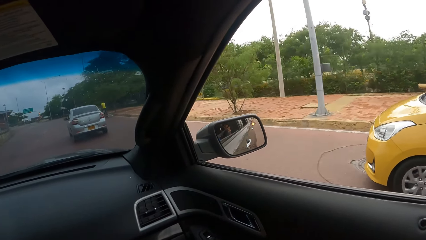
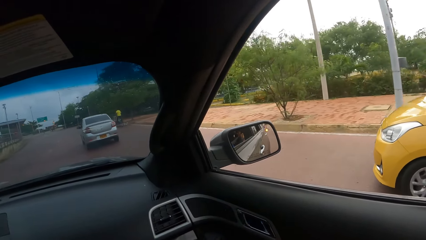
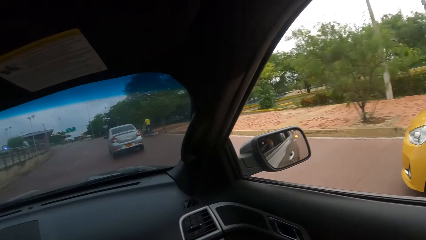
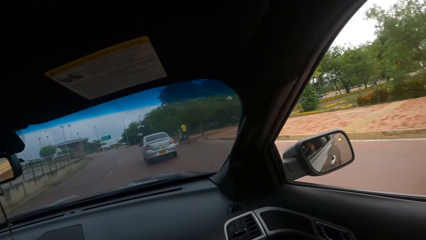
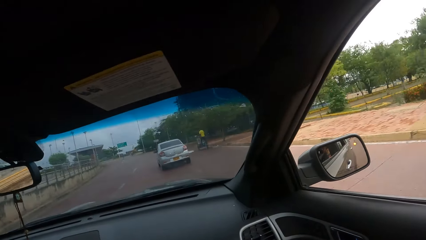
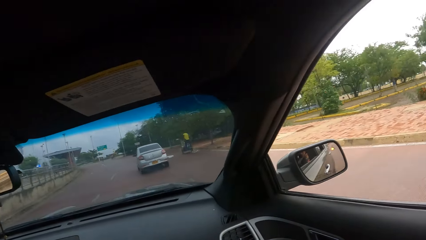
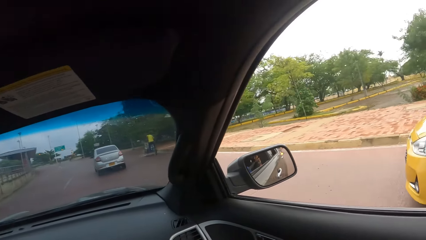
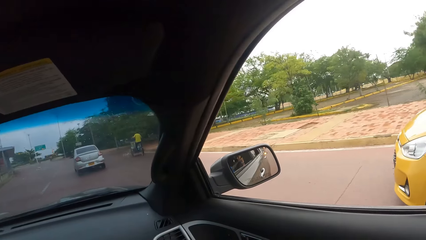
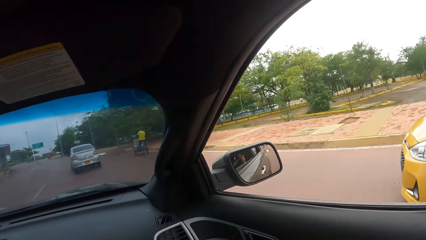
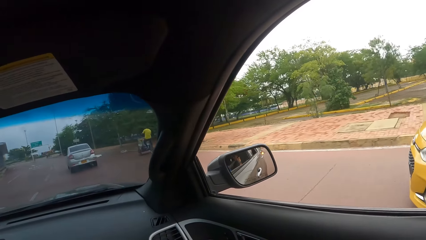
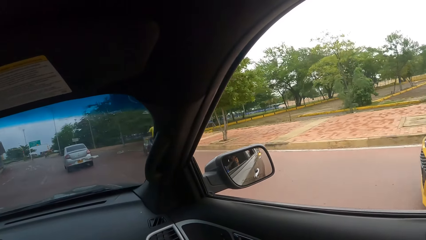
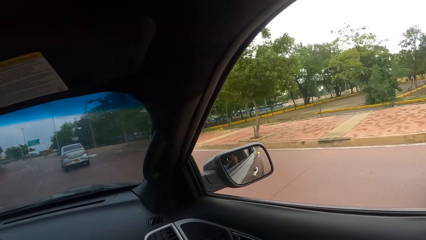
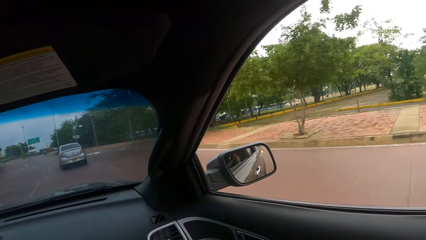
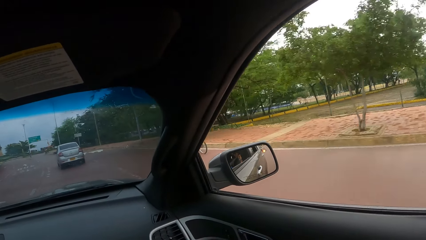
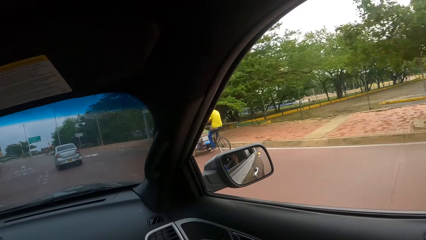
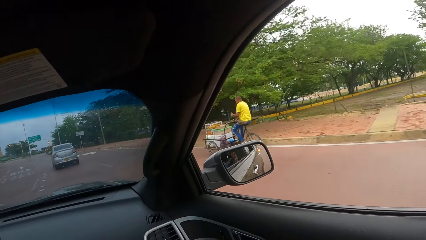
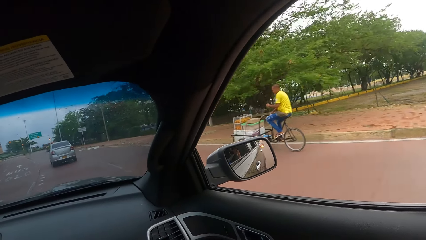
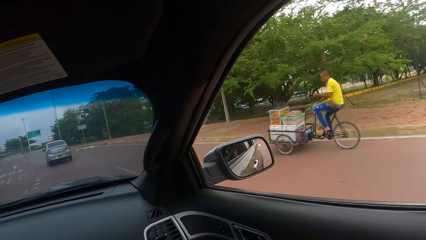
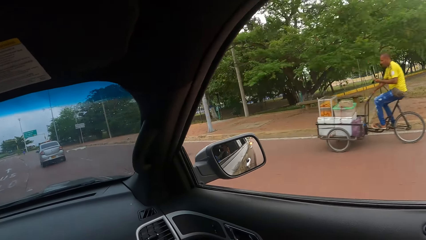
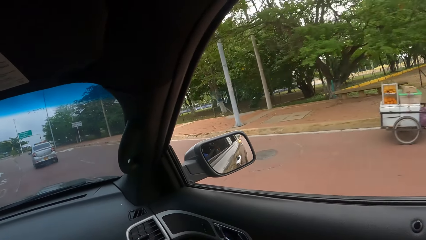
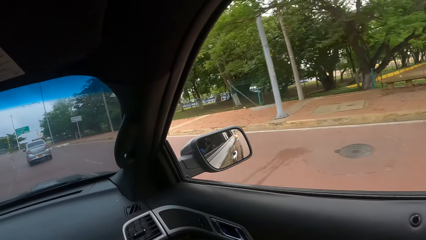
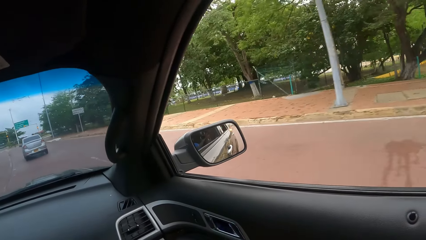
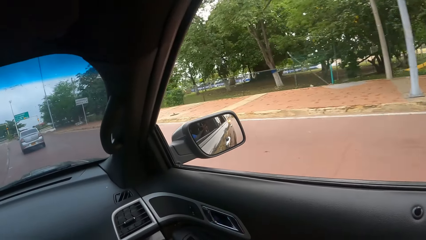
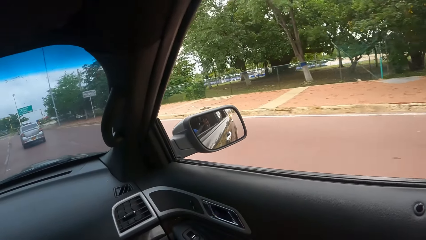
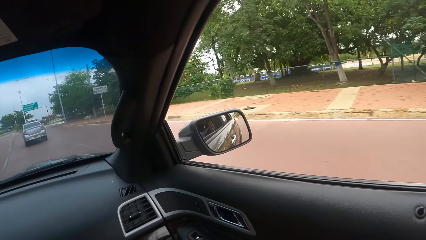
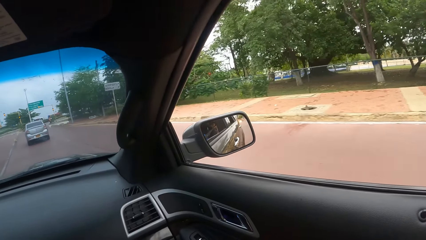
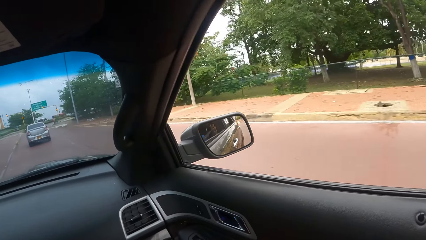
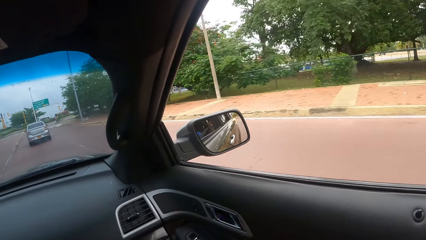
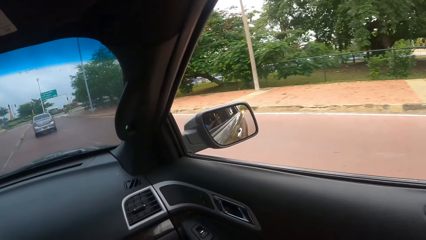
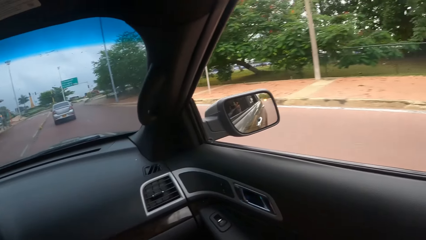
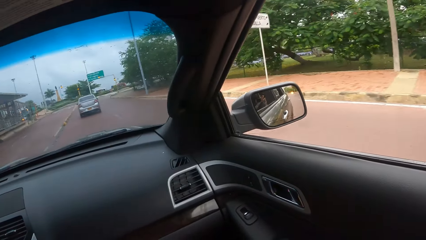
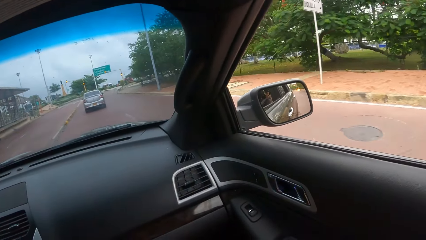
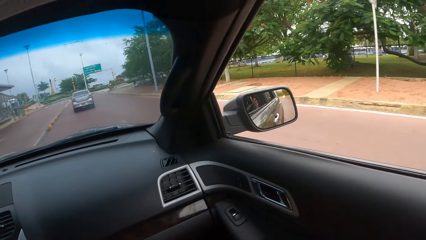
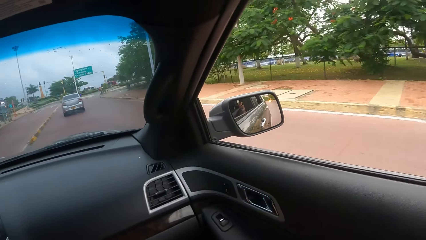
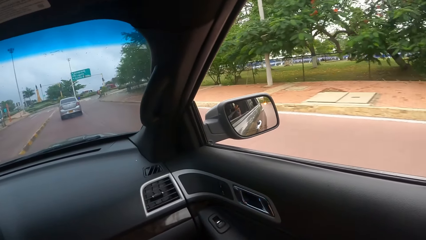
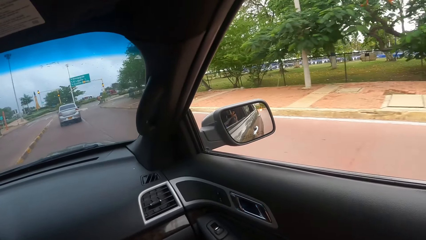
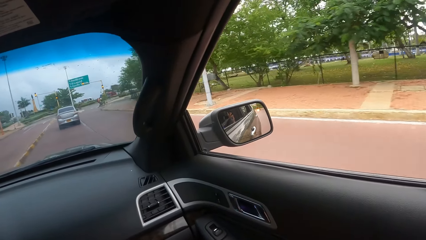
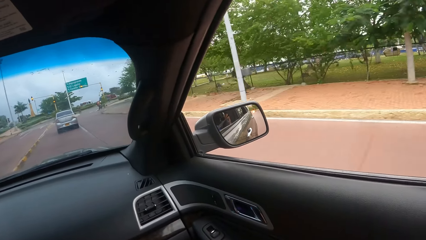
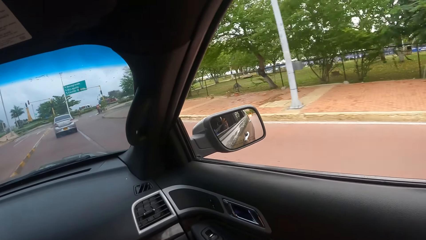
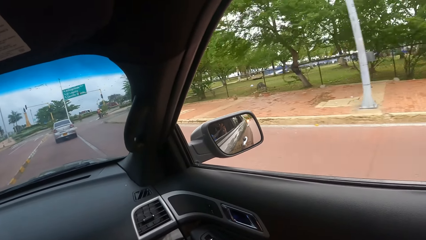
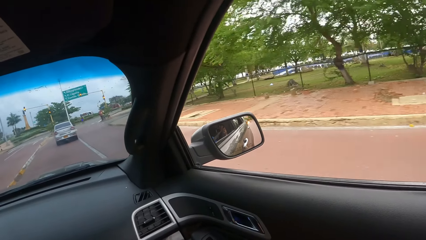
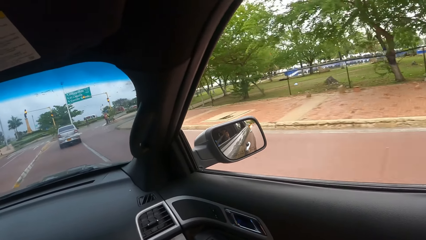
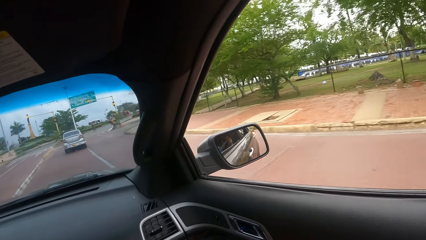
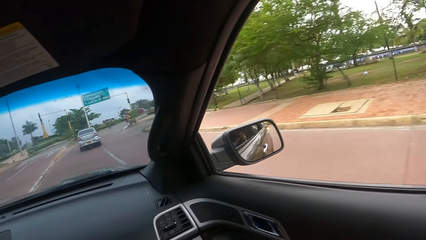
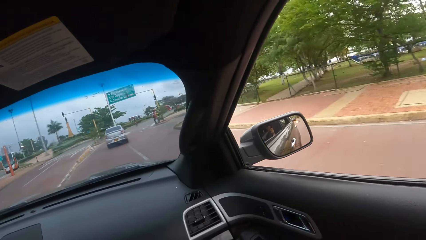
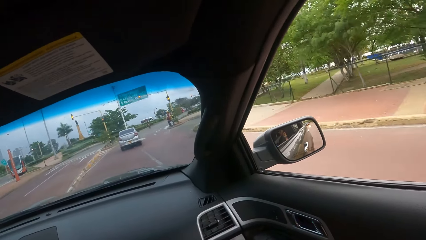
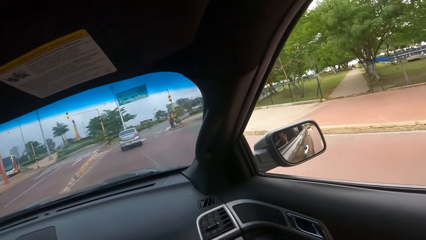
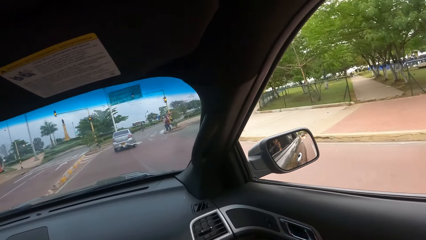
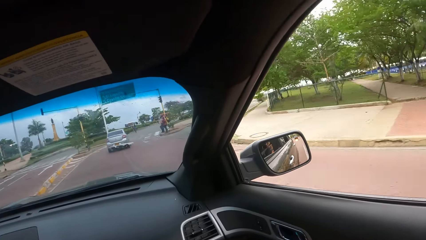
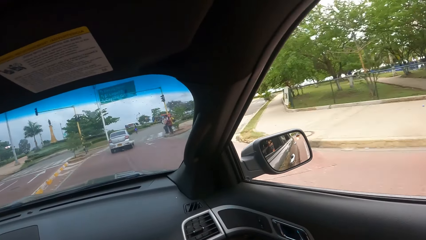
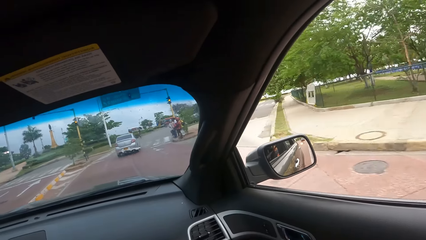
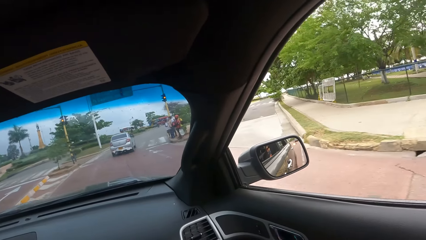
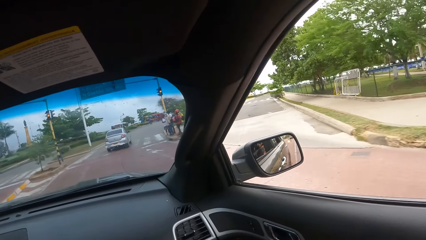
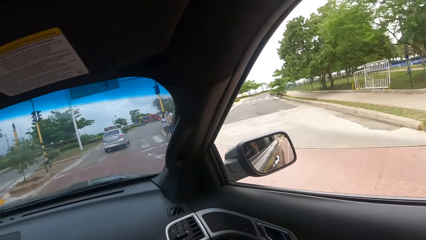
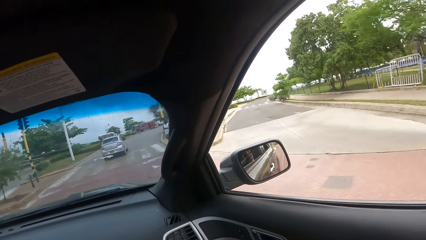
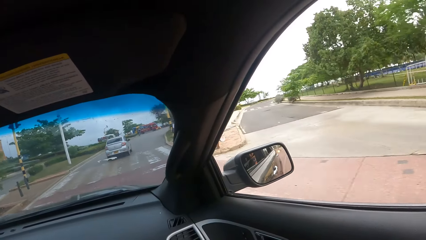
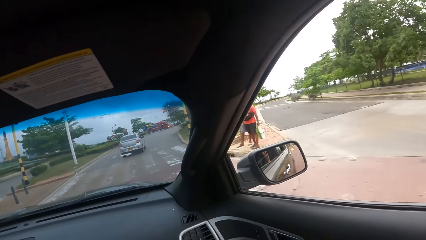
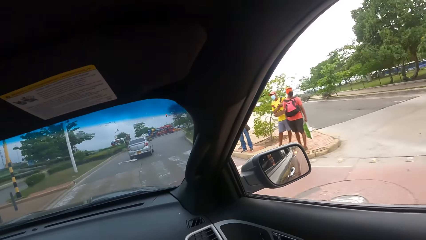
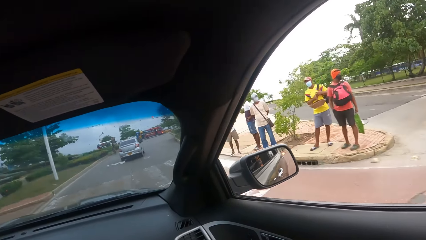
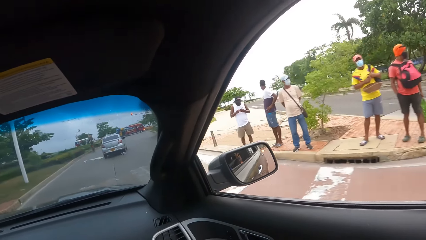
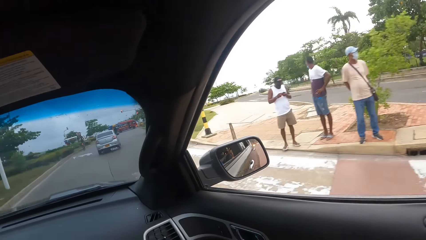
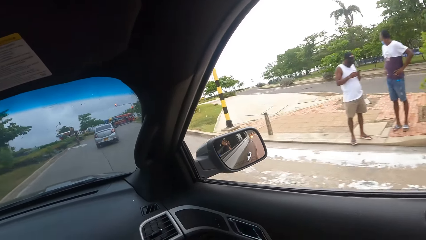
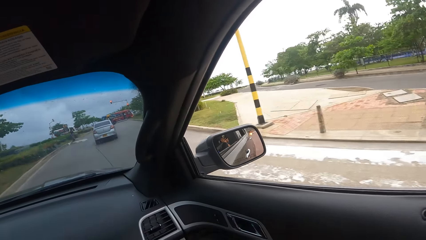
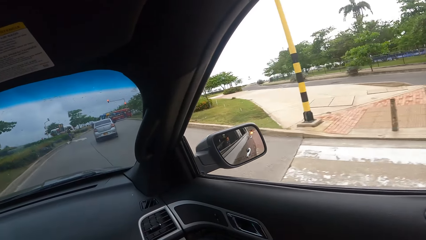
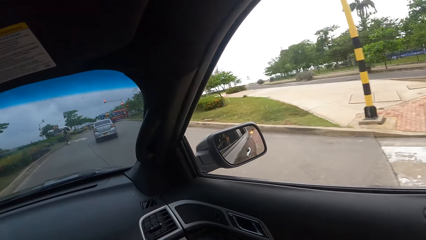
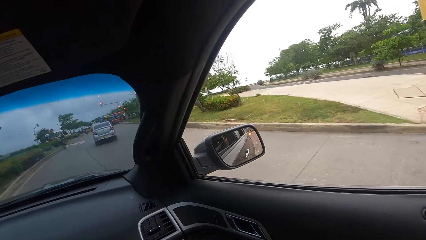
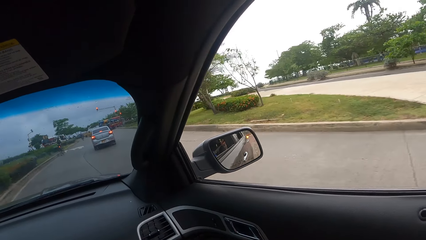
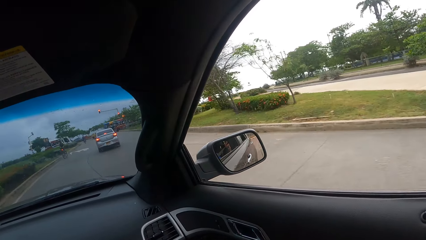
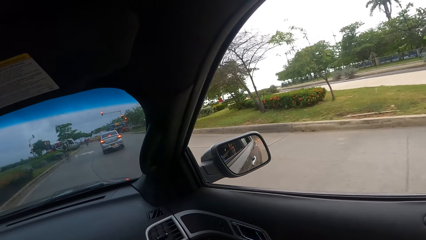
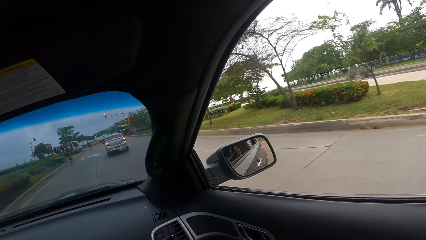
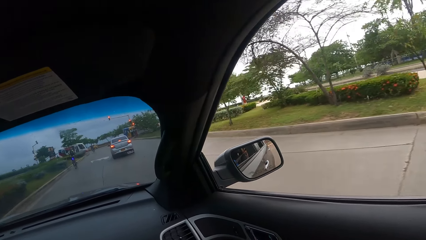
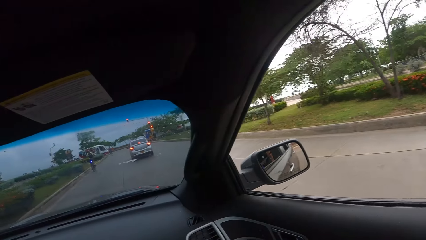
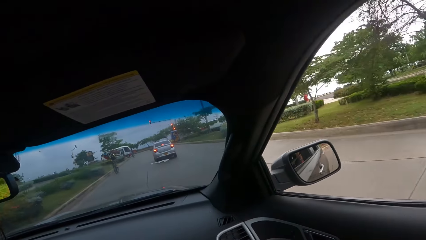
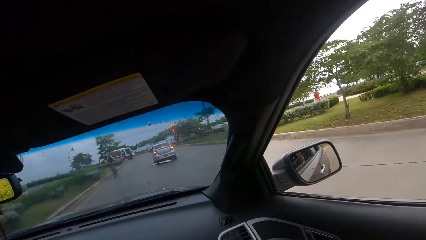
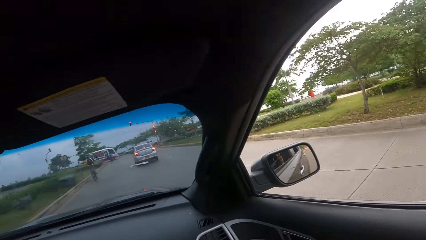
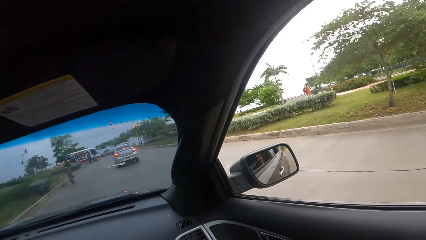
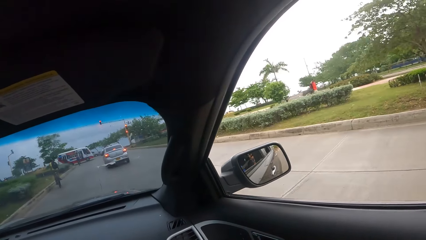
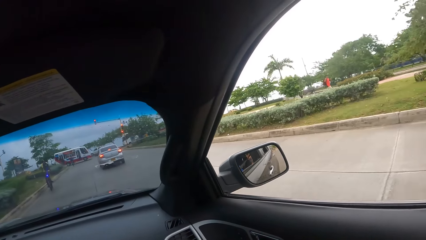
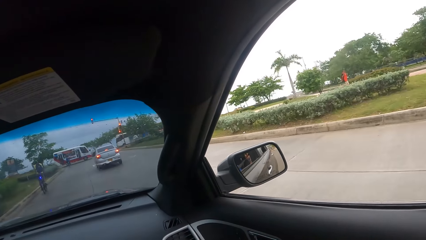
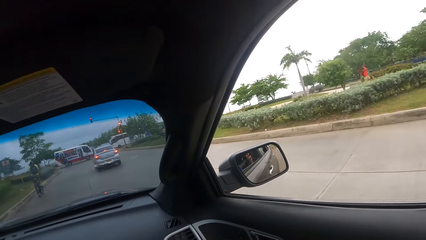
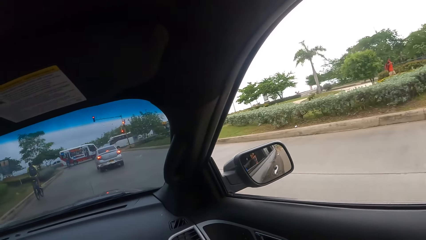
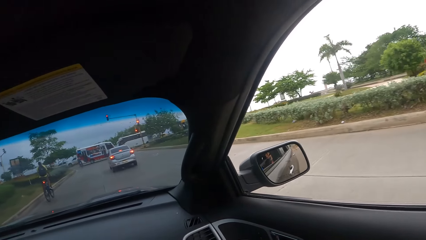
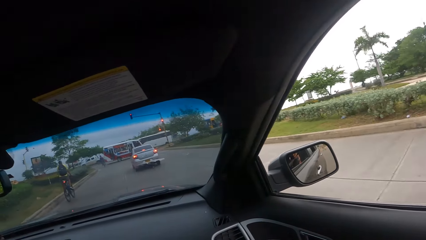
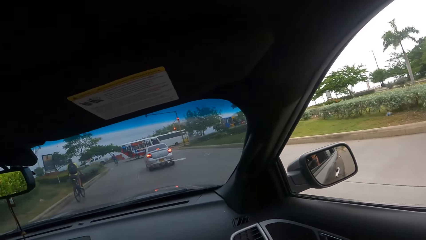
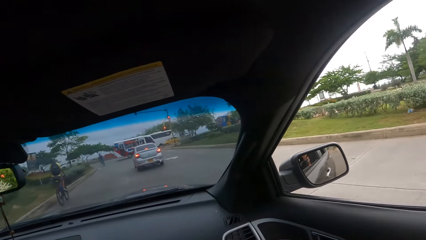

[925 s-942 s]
The camera wearer looks forward. They look right. They look forward. They look right. They look forward. They look right.
